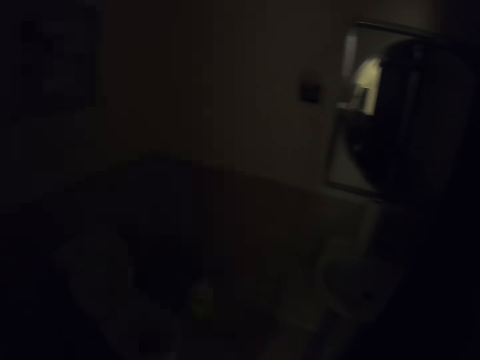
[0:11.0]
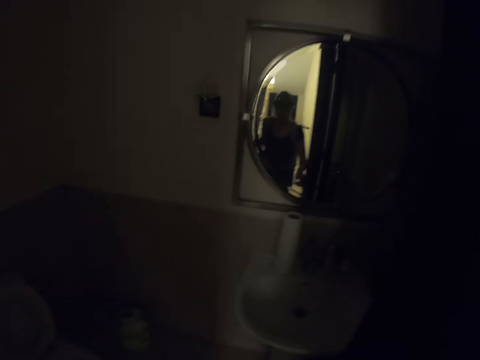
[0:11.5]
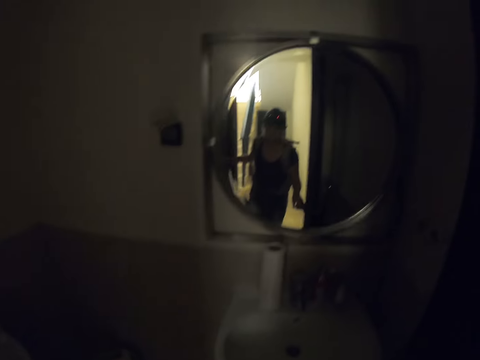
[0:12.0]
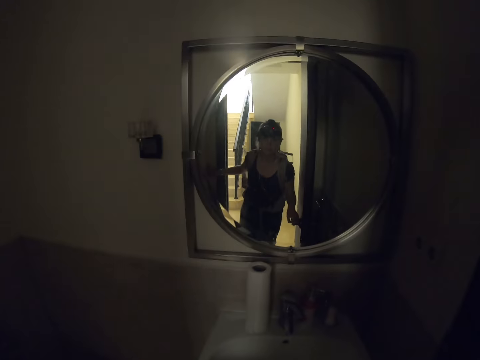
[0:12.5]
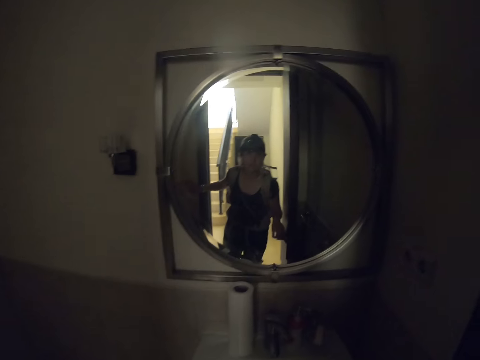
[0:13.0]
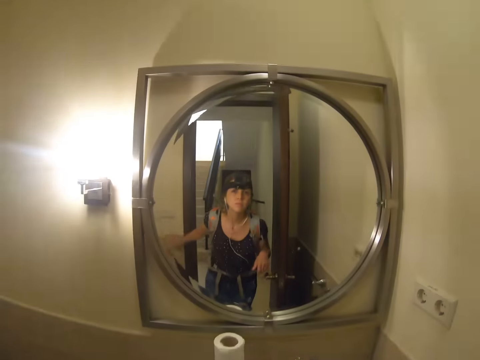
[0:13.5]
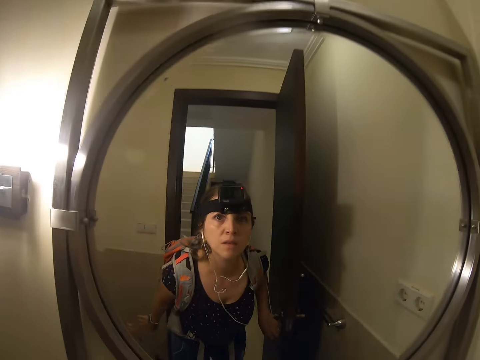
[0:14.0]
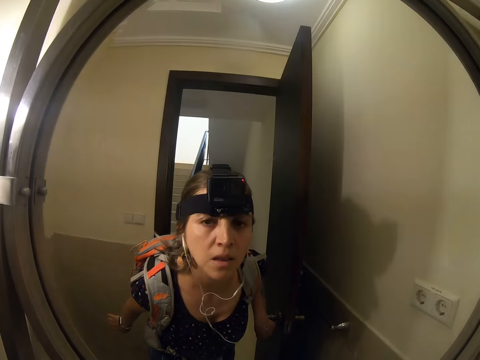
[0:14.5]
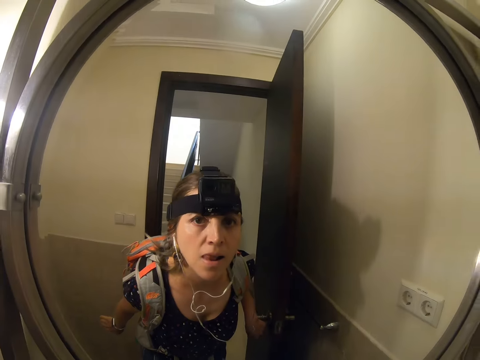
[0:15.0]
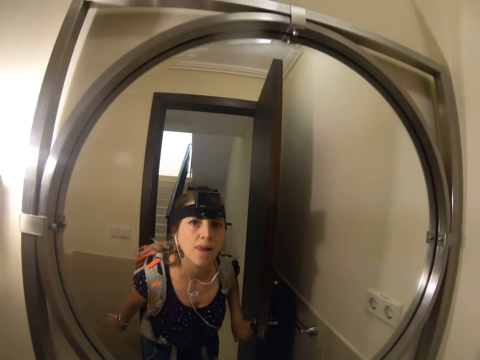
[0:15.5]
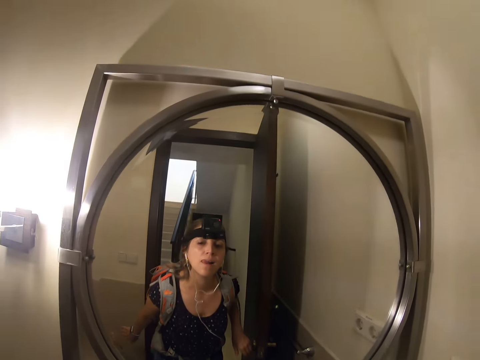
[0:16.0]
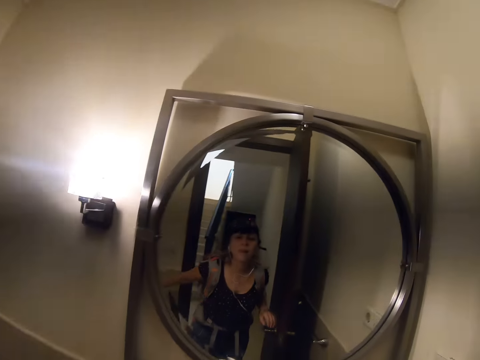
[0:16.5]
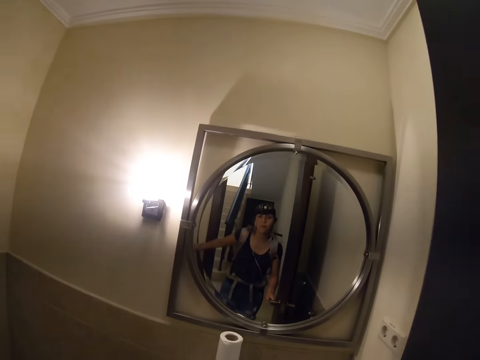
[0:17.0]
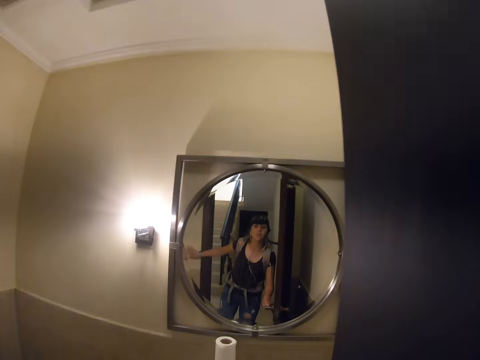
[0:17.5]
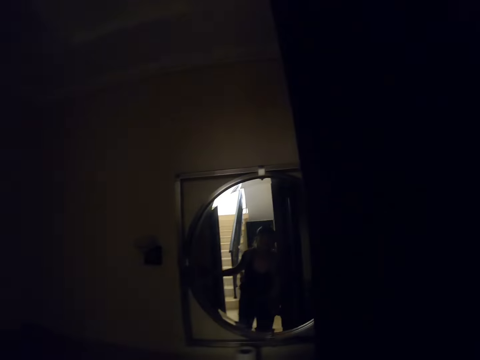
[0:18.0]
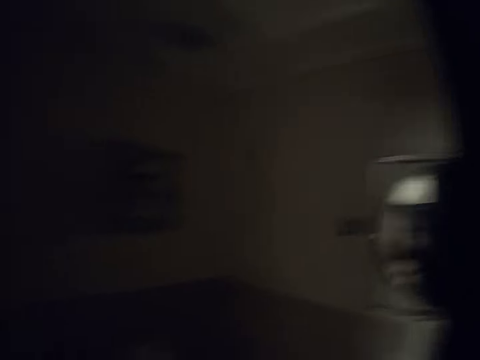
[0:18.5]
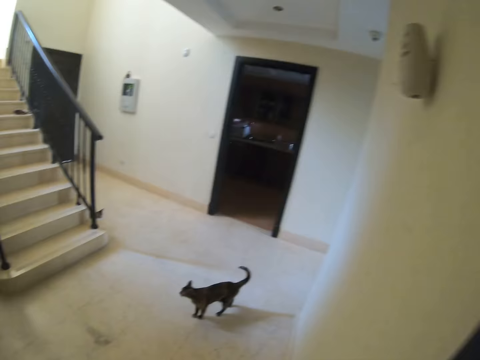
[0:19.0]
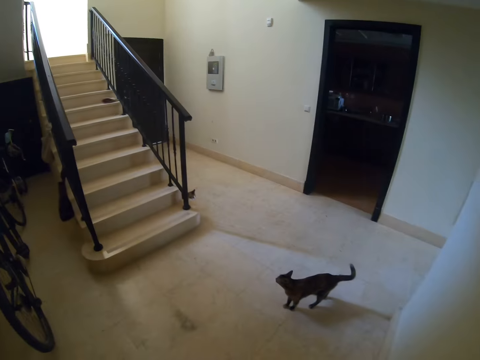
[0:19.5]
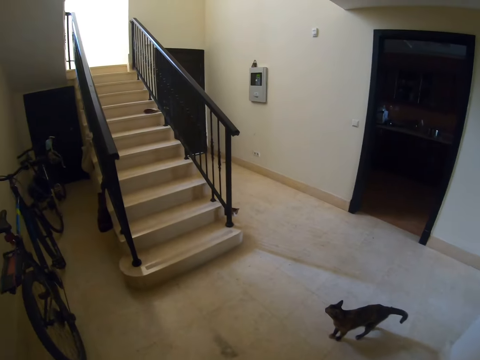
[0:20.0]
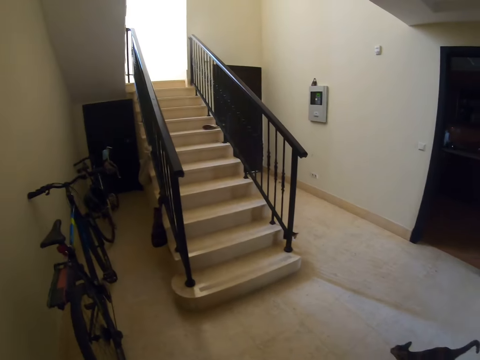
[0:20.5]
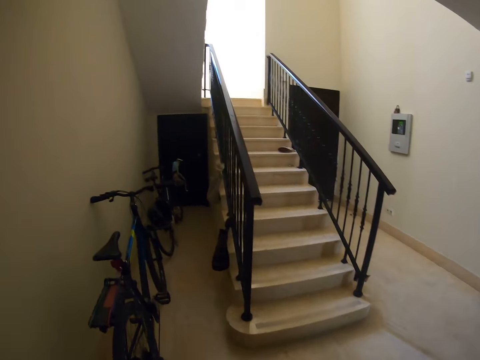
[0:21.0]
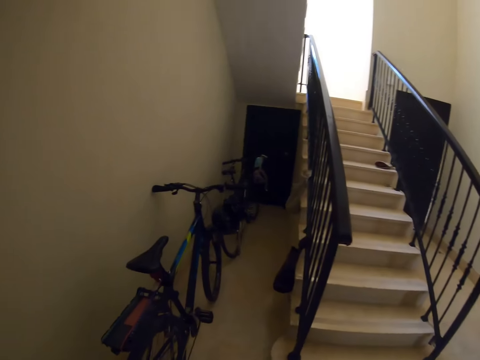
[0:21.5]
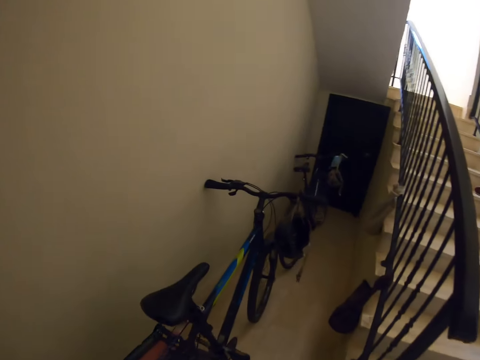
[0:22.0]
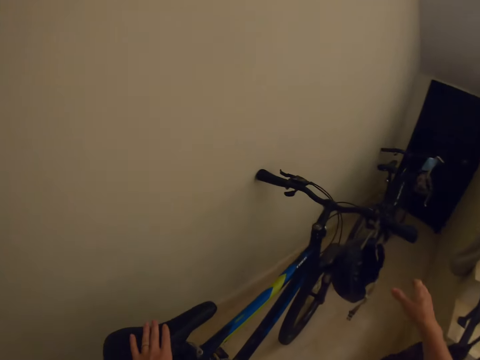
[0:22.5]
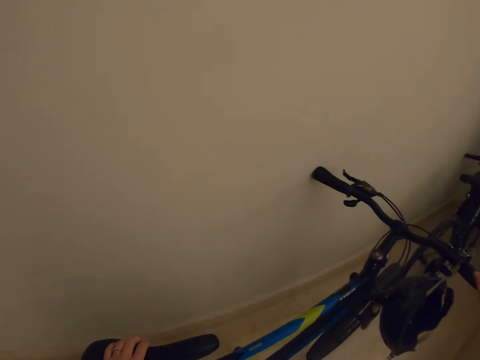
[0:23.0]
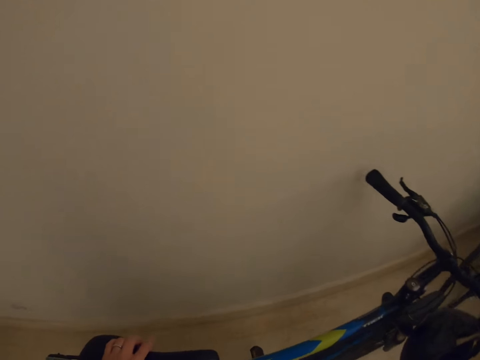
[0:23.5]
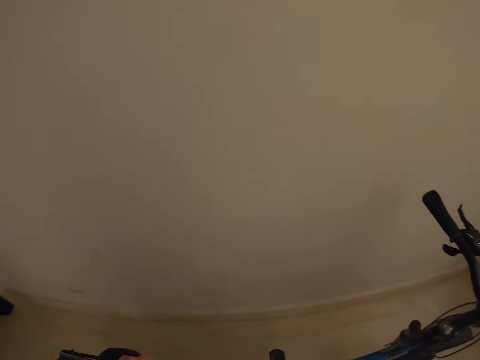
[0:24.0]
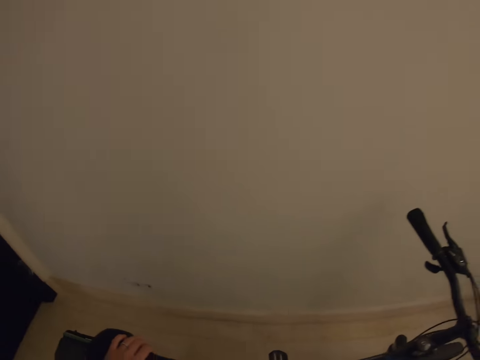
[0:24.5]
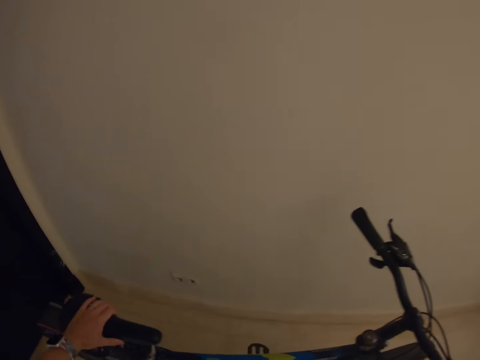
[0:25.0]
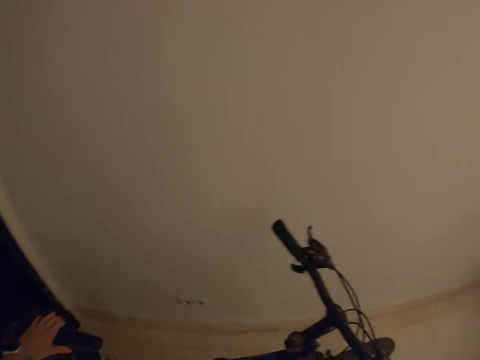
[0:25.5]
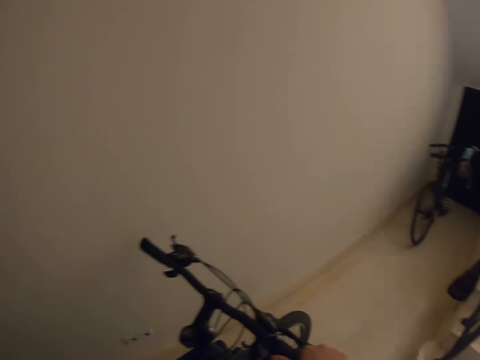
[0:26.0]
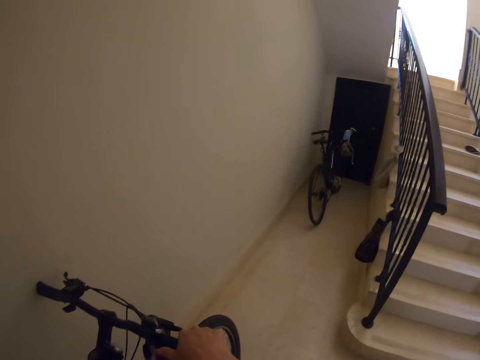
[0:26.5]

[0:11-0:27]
The camera wearer walks in the room. They switch on the light. They look in the mirror. They move back. They switch off the light. They walk in the room. They close the door. They move around. They pick up a bicycle, push the bicycle, and pull the bicycle back.

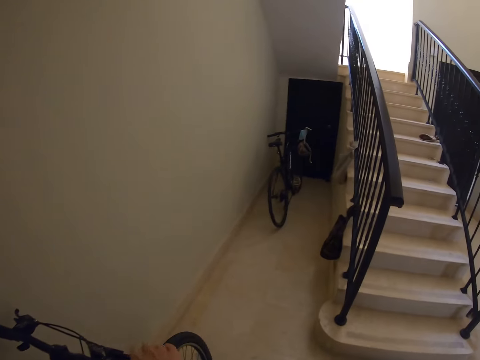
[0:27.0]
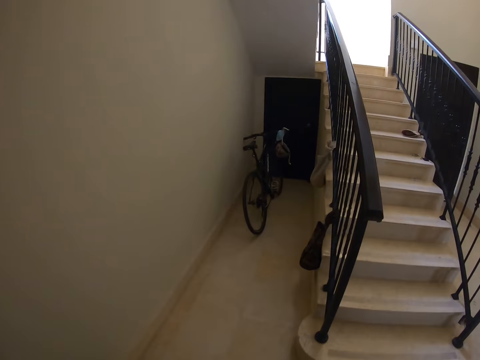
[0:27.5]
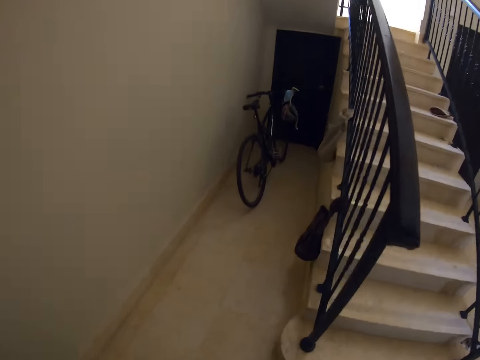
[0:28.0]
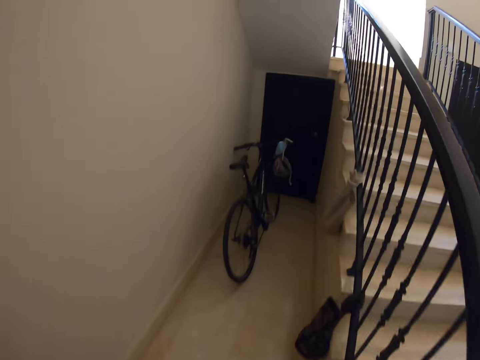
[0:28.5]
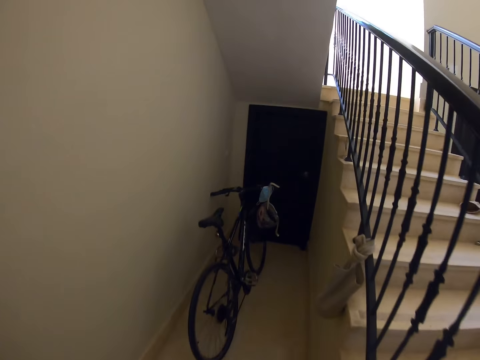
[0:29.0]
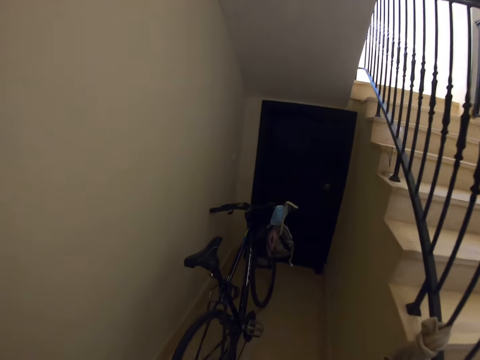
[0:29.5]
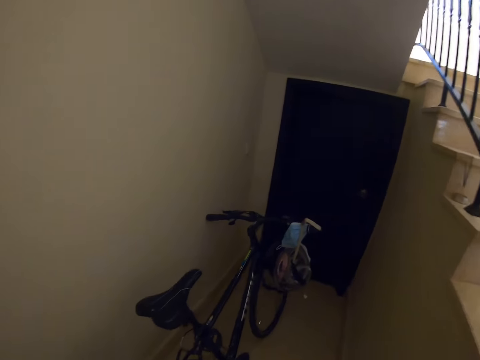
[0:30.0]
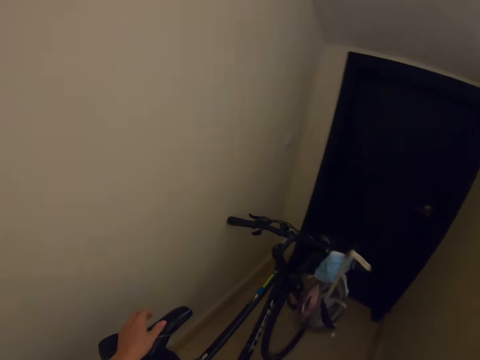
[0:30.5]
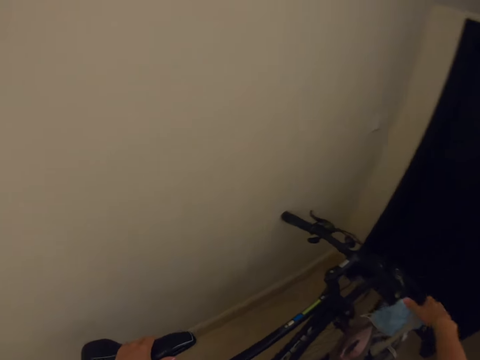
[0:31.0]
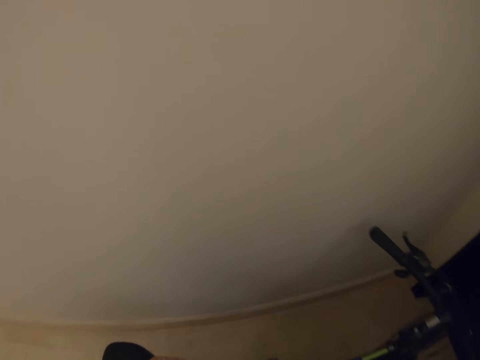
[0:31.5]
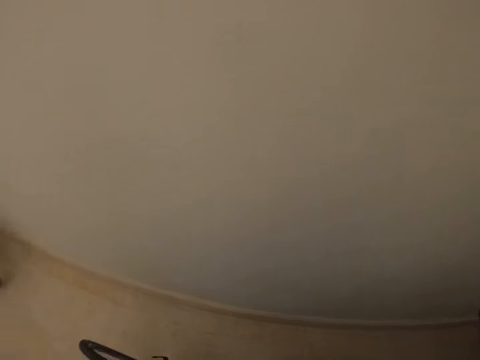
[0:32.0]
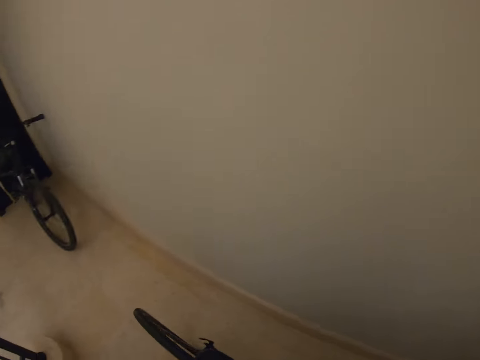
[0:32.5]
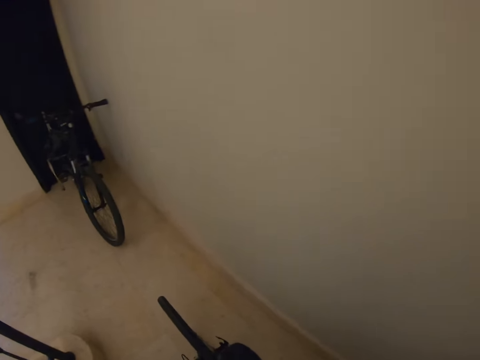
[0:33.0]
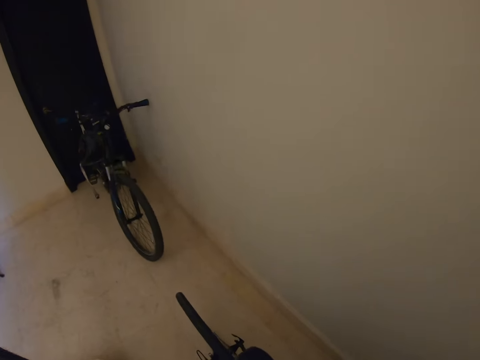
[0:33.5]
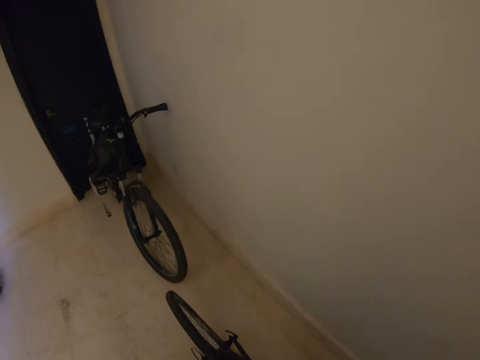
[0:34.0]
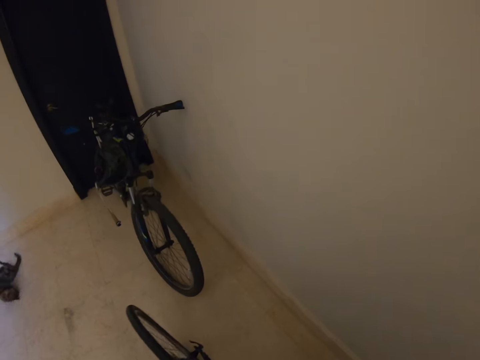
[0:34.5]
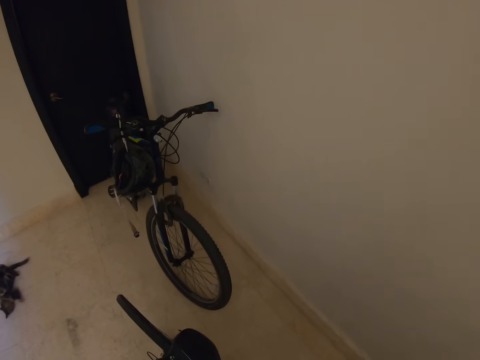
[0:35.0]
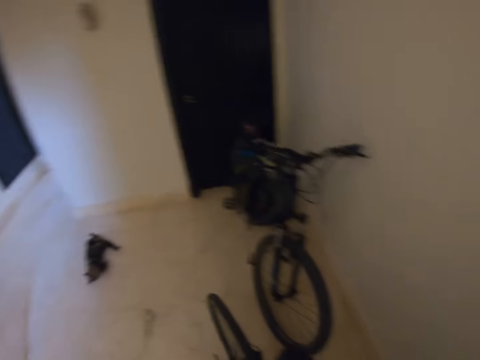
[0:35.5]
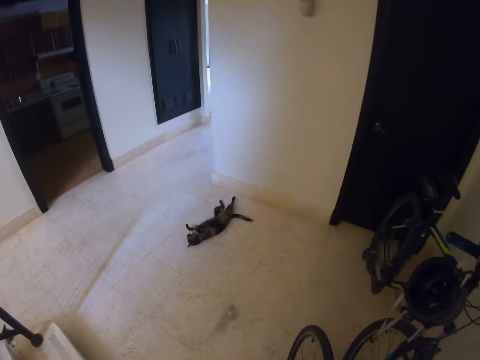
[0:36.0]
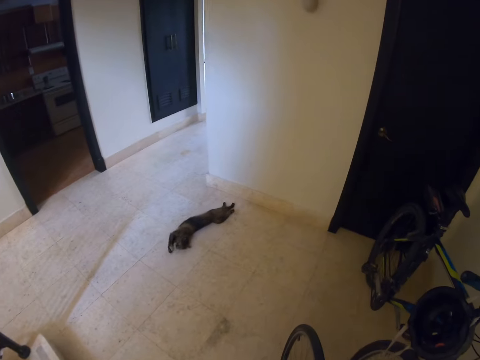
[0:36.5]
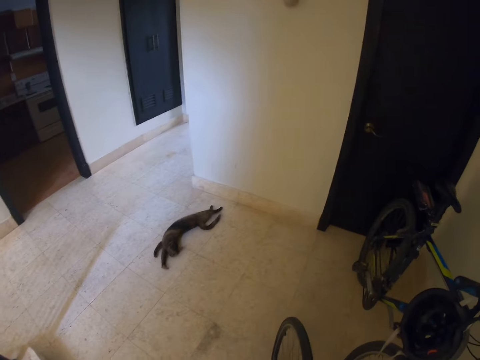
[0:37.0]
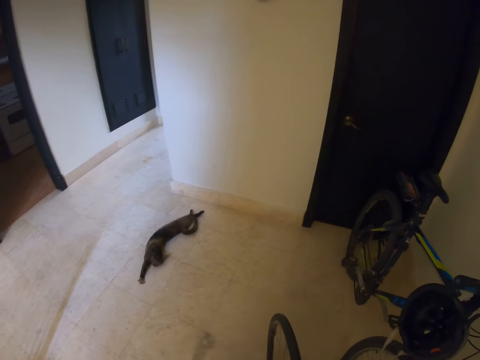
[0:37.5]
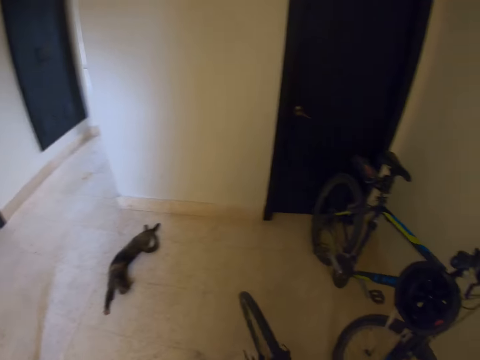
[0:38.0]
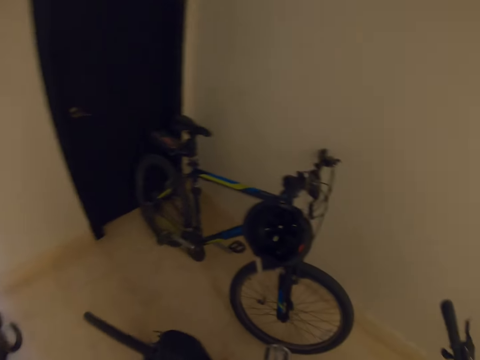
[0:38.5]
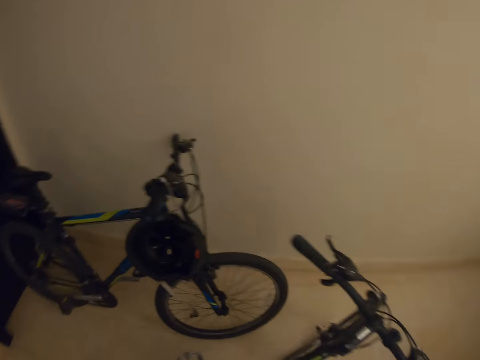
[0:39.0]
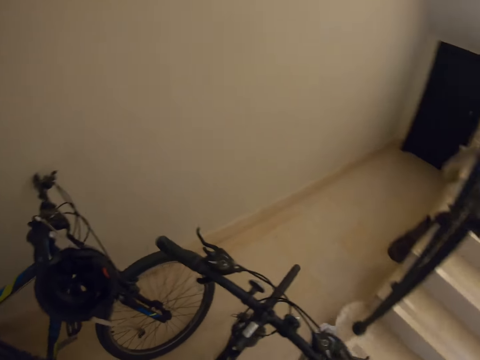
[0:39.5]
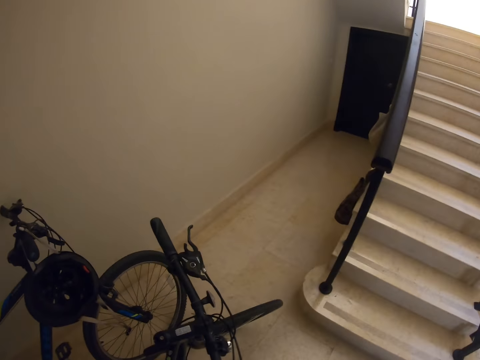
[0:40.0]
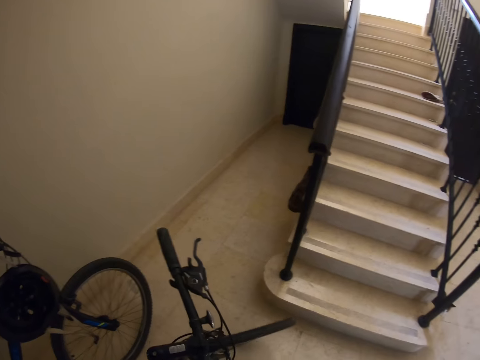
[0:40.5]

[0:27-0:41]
The camera wearer walks in the room. They pick up a bicycle and push the bicycle. They move around.
